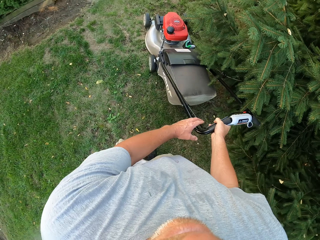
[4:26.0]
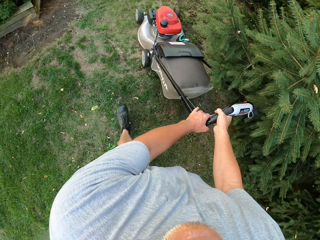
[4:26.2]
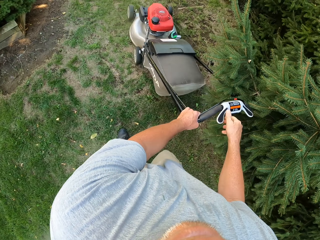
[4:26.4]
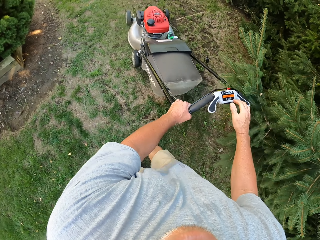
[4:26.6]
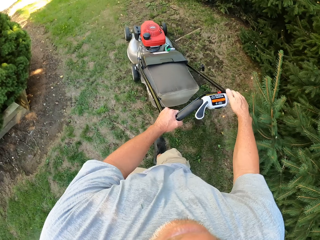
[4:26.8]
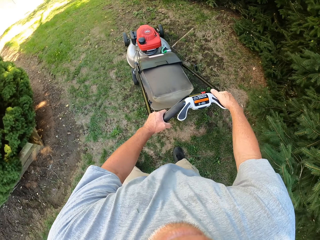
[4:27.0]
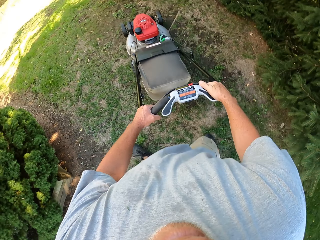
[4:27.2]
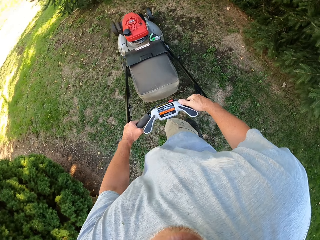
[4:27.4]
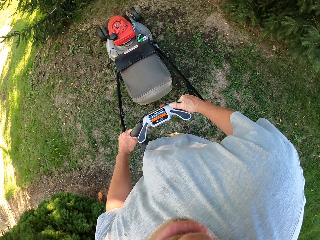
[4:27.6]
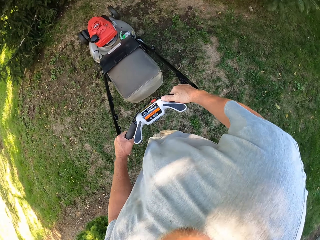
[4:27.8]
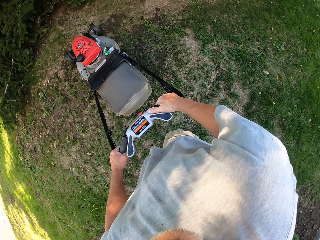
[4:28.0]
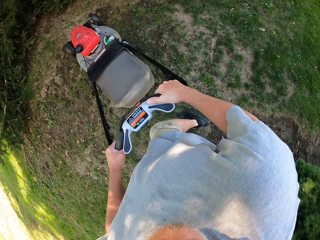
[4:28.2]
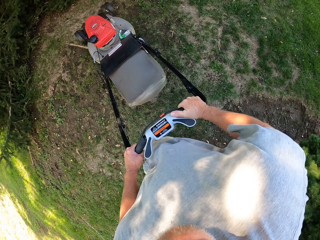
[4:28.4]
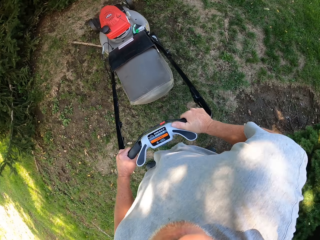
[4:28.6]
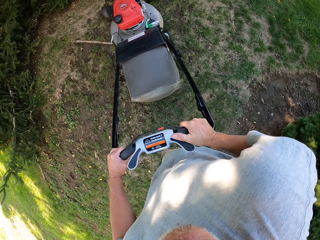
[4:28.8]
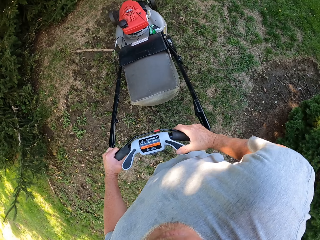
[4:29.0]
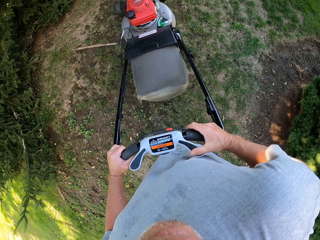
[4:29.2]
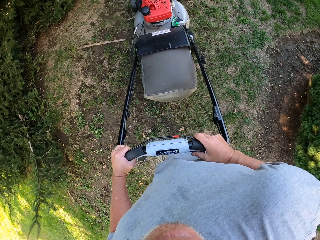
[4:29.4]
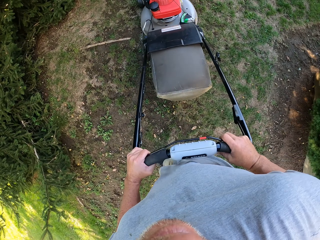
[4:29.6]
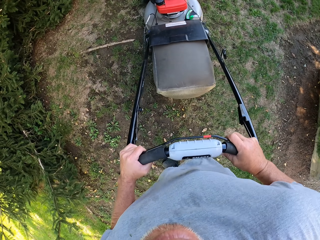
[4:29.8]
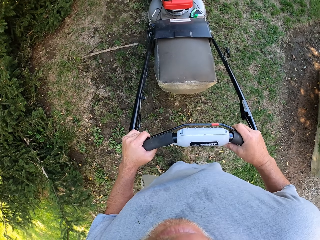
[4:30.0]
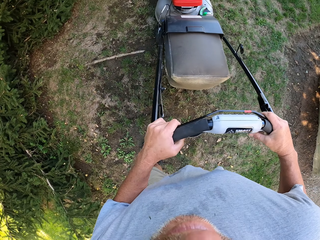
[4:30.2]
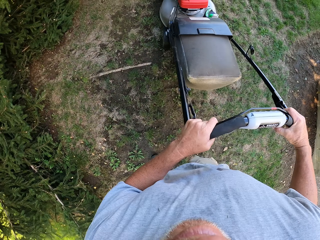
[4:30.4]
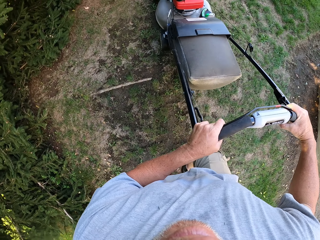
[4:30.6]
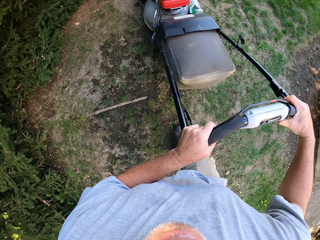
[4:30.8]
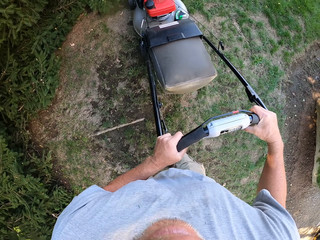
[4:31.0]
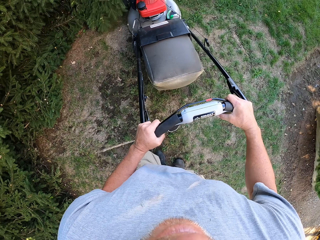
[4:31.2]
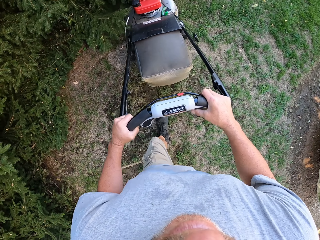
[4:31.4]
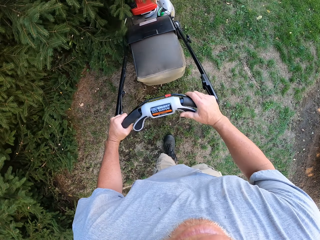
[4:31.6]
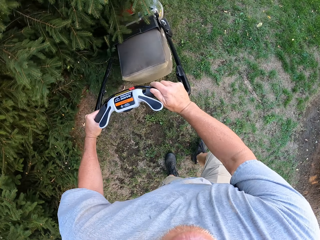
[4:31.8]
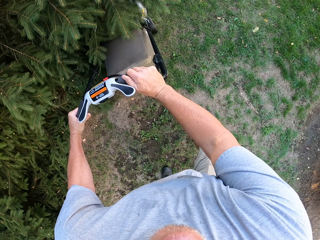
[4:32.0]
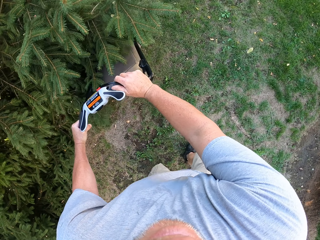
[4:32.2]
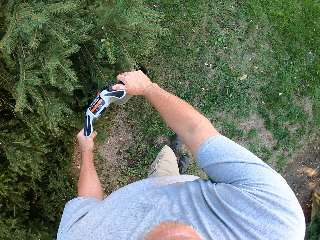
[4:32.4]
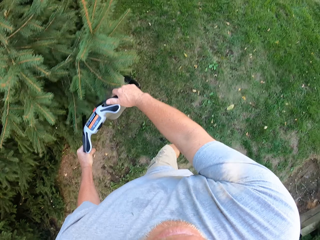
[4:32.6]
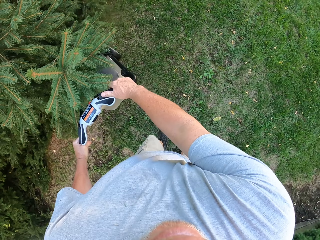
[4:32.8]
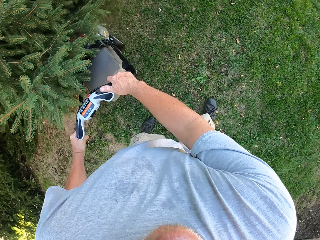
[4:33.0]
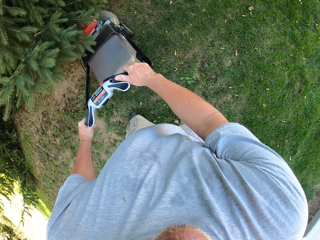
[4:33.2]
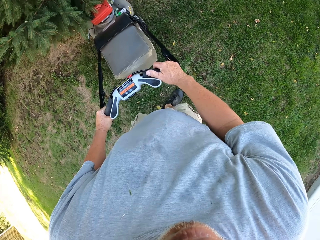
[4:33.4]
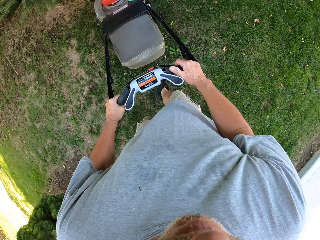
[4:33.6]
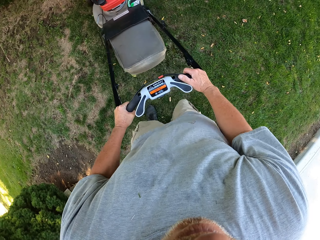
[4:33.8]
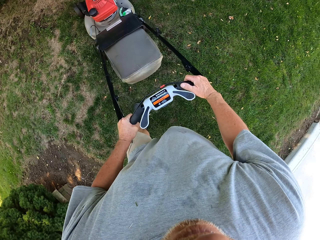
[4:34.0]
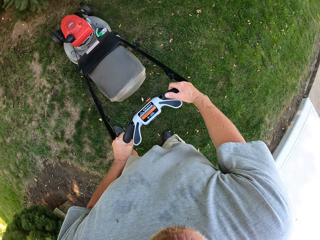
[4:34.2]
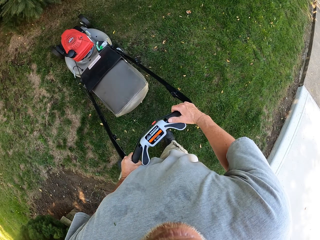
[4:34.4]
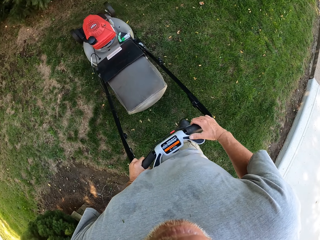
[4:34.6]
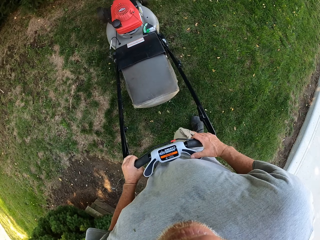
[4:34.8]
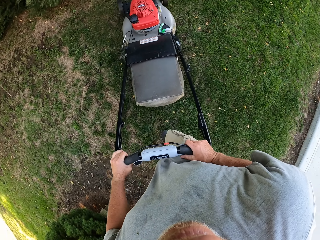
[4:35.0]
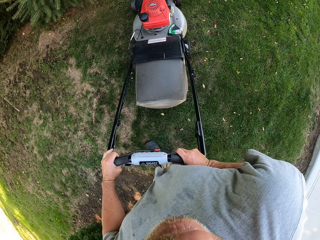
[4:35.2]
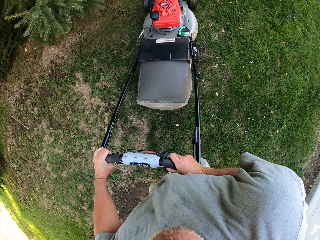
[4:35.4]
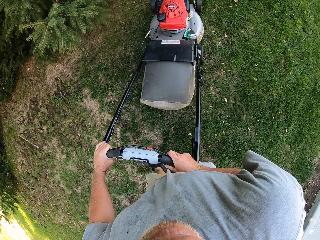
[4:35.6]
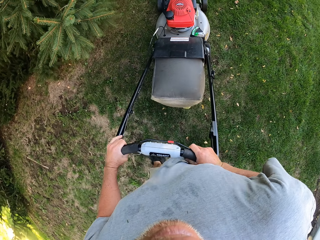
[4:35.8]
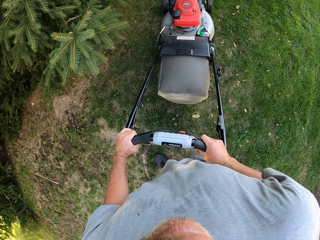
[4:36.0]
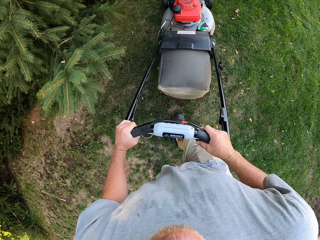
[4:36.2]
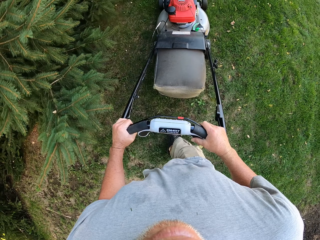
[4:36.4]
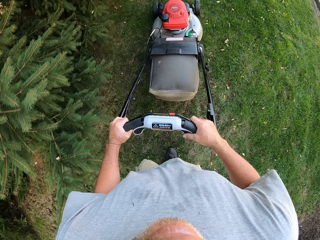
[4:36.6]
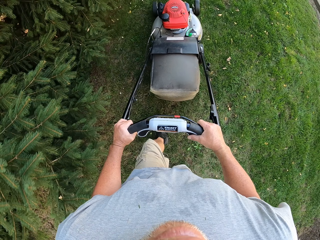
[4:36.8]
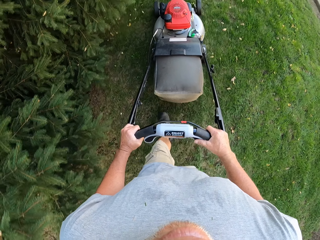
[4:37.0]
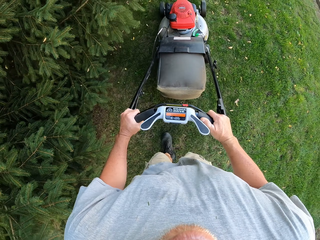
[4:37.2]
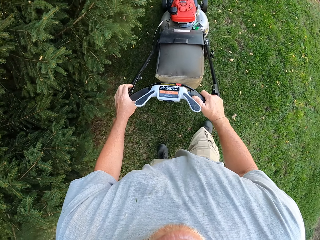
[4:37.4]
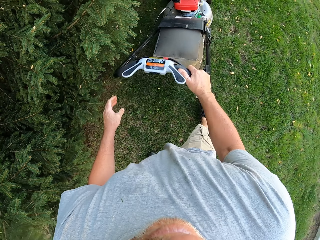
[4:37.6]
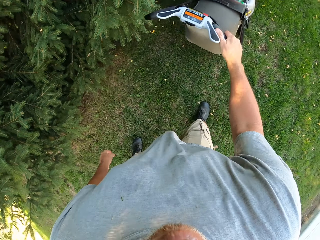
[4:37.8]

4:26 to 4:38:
The camera wearer turns the lawn mower right. They push the lawn mower forward. They pull the lawn mower backwards. They turn the lawn mower right. They push the lawn mower forward.

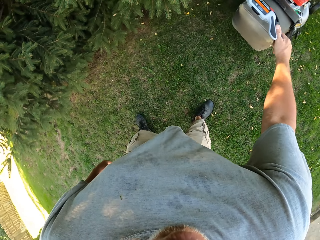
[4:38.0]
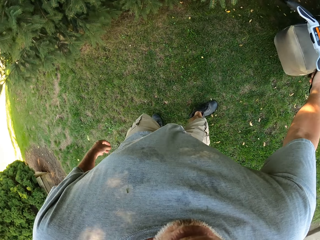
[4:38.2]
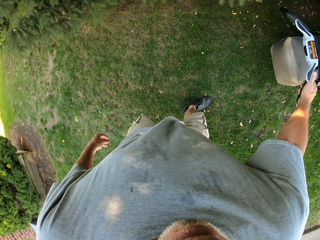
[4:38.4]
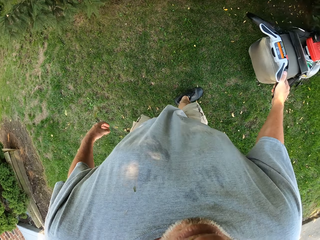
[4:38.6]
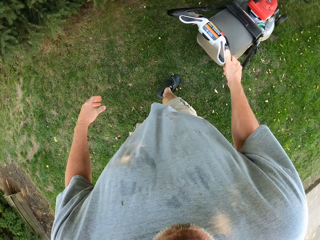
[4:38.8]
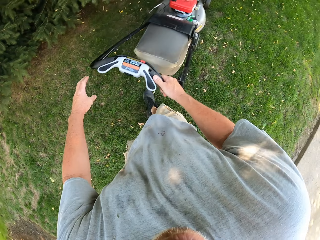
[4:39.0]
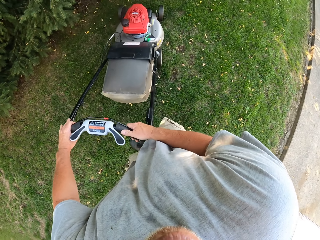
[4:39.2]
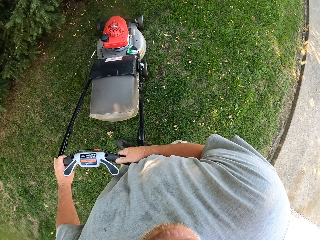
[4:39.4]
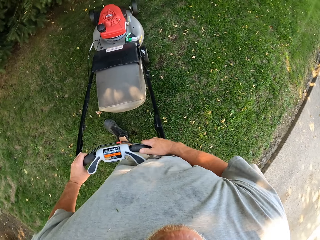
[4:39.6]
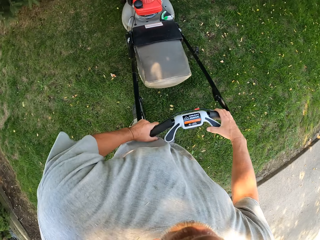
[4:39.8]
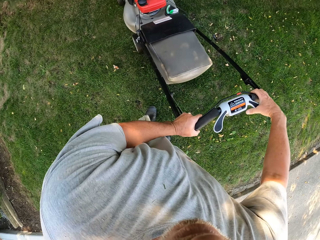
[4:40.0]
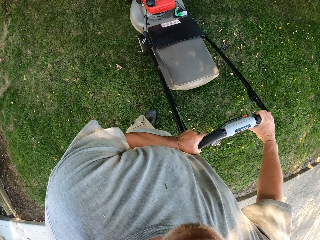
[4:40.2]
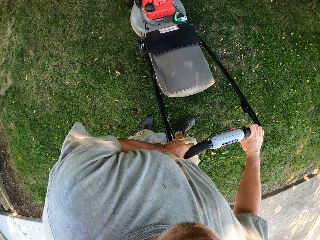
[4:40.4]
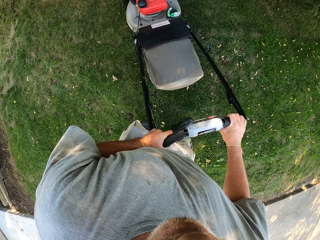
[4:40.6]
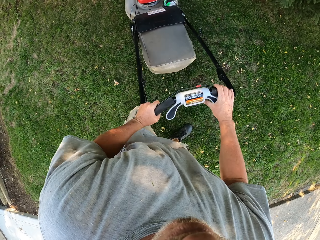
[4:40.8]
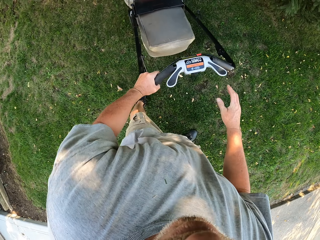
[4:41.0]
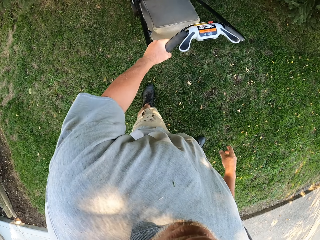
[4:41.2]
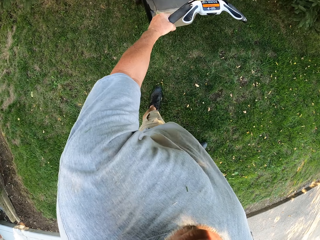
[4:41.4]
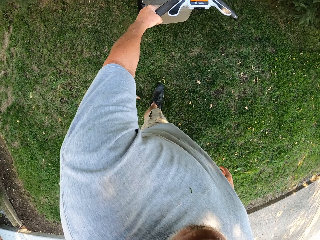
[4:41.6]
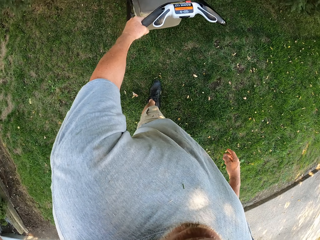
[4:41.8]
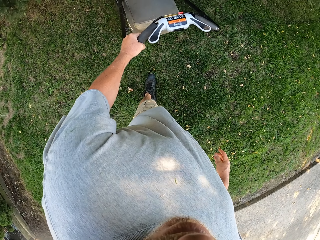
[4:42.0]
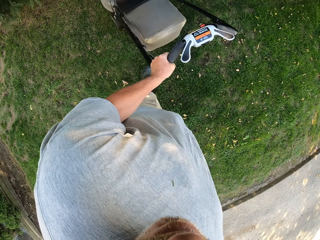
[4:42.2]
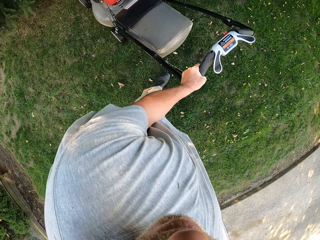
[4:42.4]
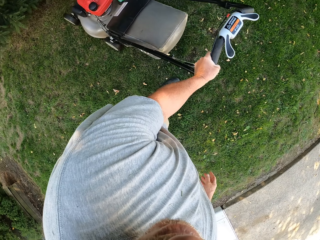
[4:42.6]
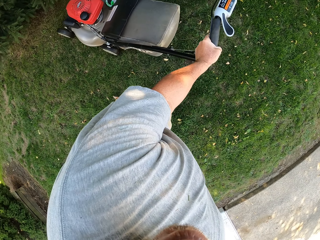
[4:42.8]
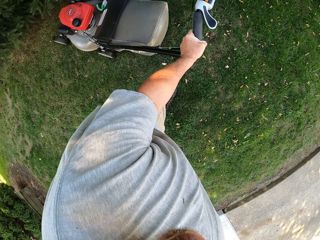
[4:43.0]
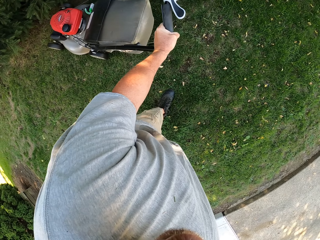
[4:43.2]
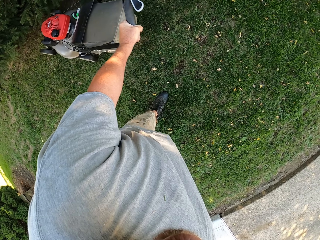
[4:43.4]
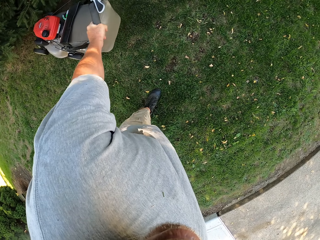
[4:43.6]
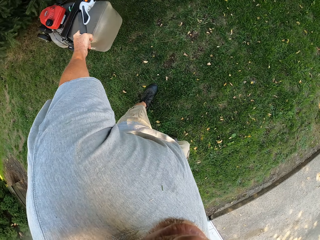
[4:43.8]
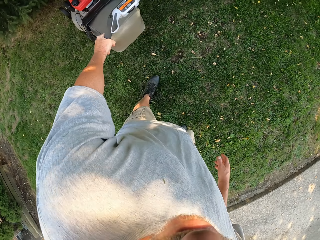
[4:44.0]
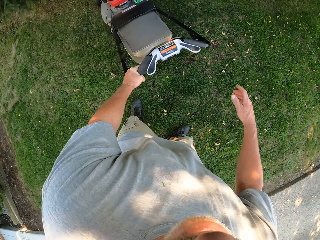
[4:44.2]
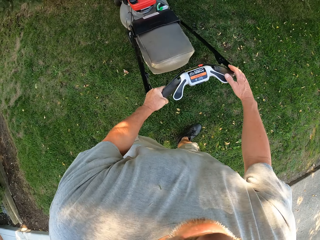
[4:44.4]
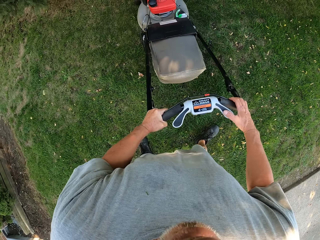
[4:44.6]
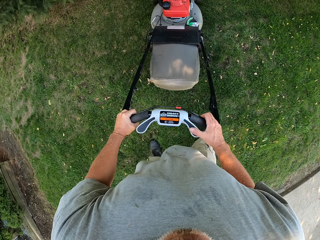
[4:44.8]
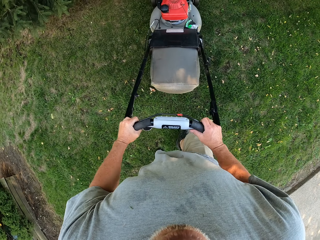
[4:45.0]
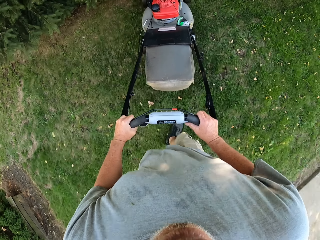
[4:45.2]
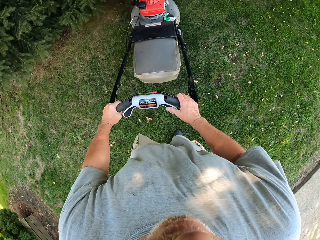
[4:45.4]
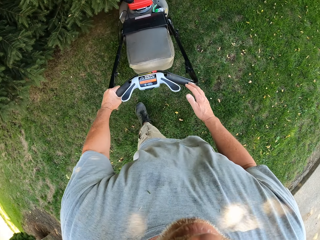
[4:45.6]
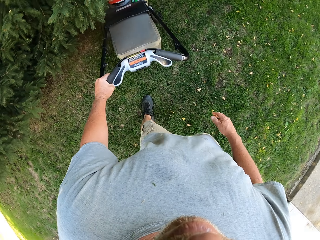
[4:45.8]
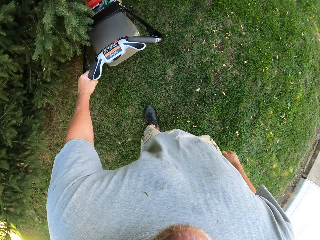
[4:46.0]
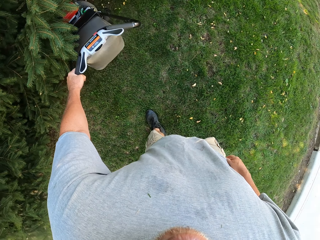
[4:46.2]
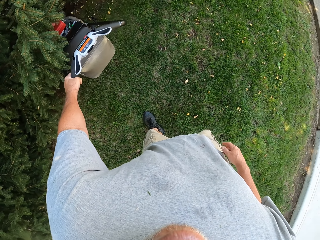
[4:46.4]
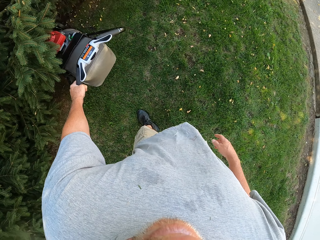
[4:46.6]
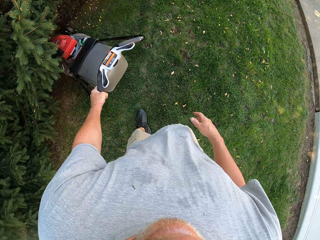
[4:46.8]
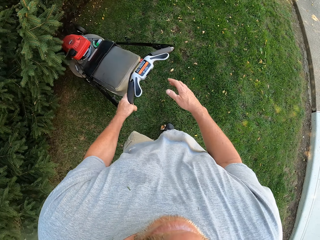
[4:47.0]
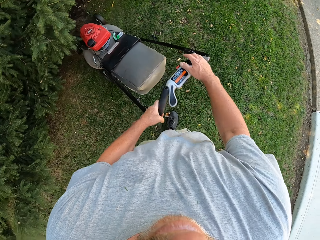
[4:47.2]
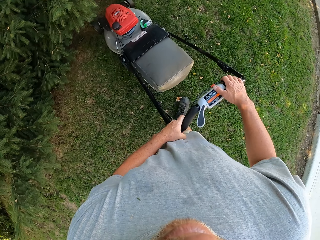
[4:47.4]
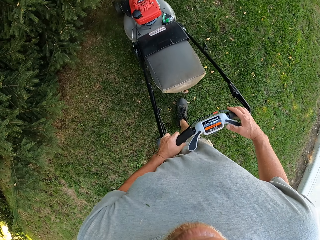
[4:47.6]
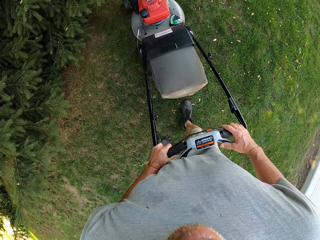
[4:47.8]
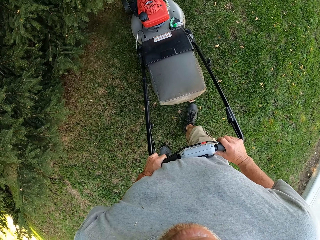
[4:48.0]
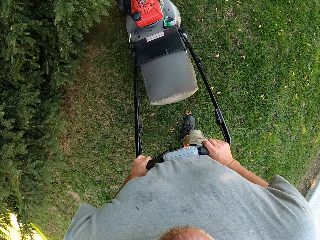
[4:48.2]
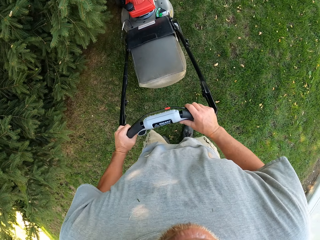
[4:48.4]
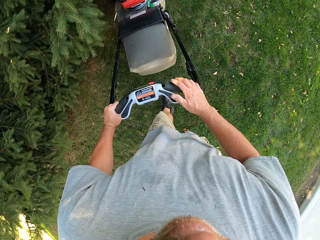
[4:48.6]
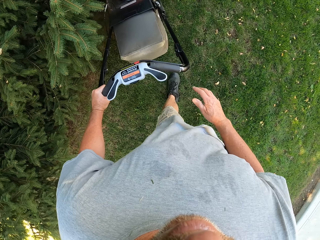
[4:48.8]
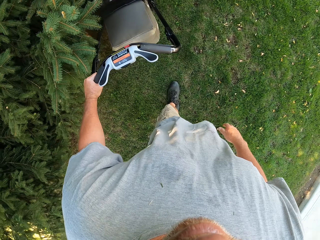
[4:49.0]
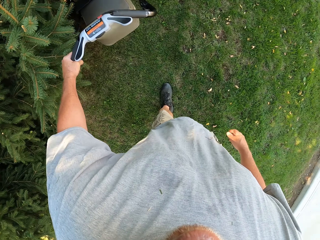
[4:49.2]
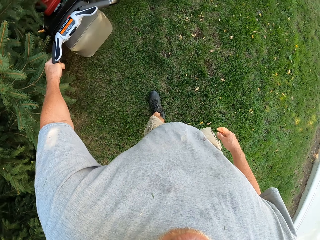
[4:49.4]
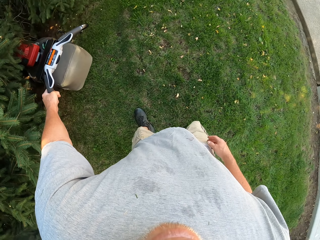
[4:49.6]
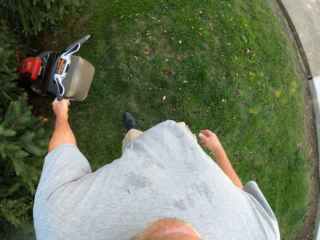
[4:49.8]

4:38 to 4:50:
The camera wearer pulls the lawn mower backwards. They push the lawn mower forward. They cut the grass. They pull the lawn mower backwards. They push the lawn mower forward. They pull the lawn mower backwards. They push the lawn mower forward. They pull the lawn mower backwards. They push the lawn mower forward.
